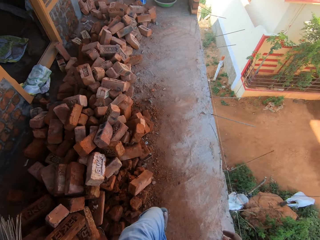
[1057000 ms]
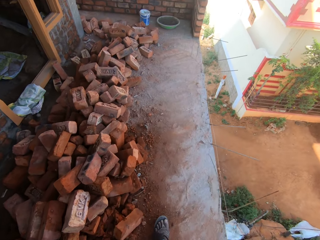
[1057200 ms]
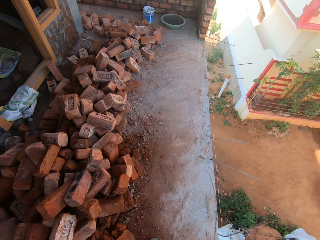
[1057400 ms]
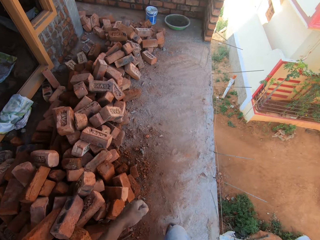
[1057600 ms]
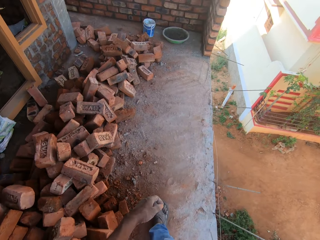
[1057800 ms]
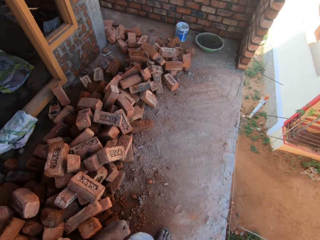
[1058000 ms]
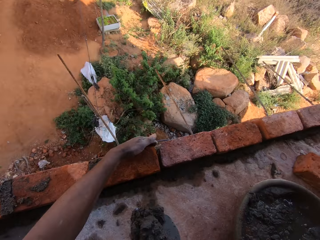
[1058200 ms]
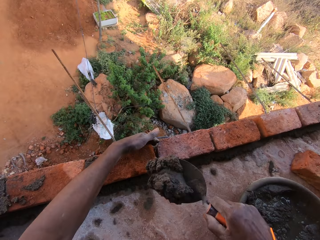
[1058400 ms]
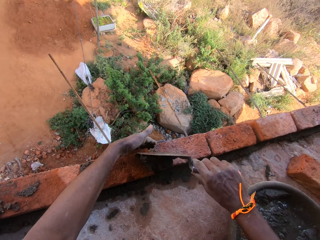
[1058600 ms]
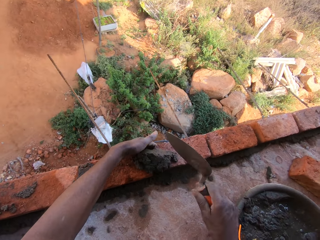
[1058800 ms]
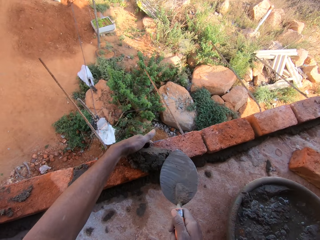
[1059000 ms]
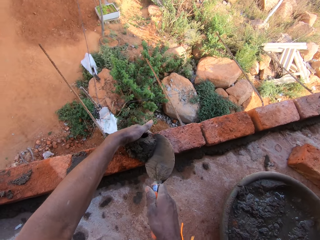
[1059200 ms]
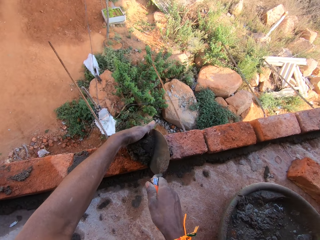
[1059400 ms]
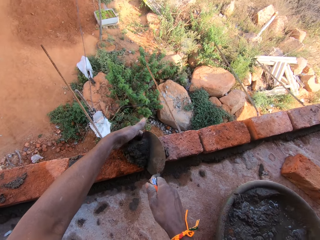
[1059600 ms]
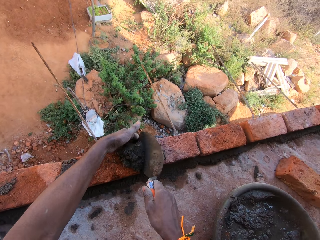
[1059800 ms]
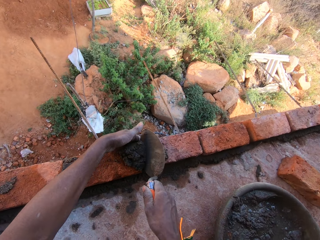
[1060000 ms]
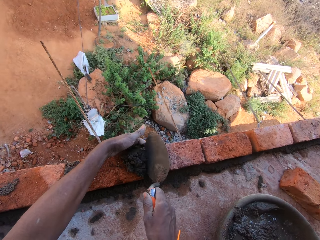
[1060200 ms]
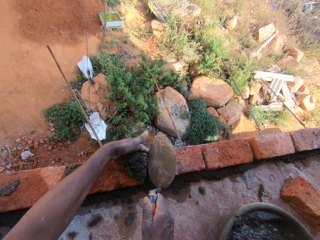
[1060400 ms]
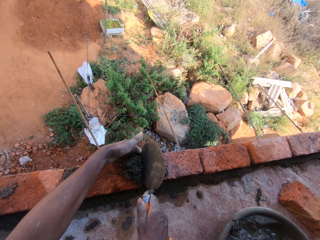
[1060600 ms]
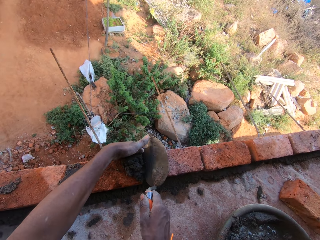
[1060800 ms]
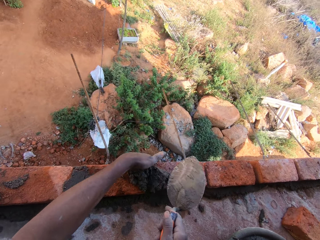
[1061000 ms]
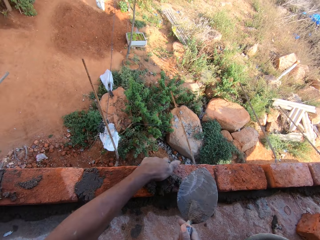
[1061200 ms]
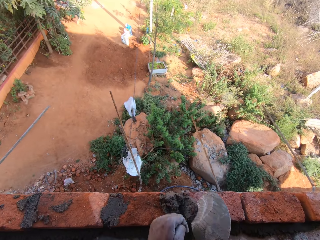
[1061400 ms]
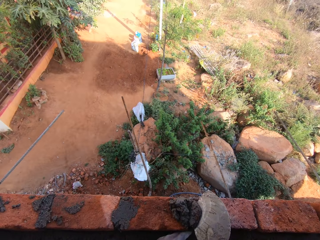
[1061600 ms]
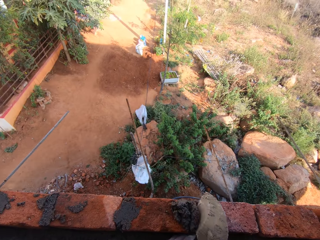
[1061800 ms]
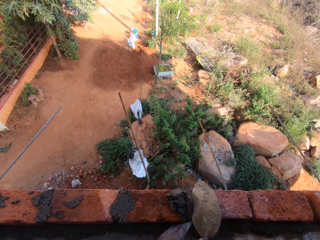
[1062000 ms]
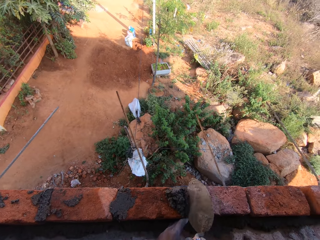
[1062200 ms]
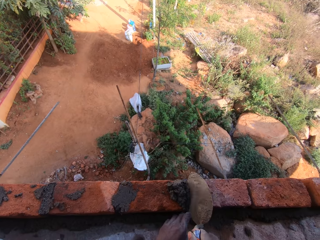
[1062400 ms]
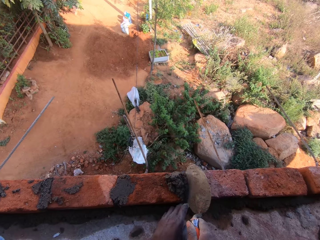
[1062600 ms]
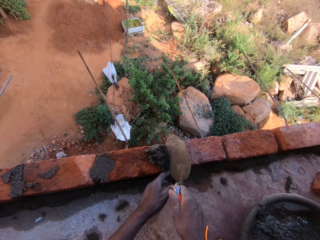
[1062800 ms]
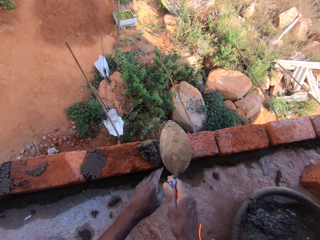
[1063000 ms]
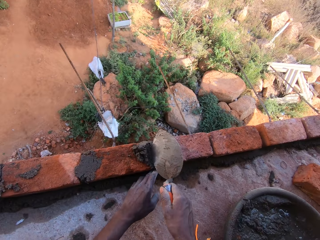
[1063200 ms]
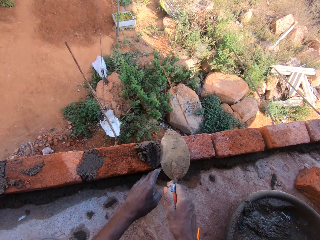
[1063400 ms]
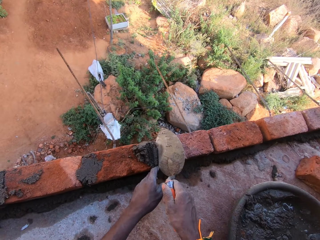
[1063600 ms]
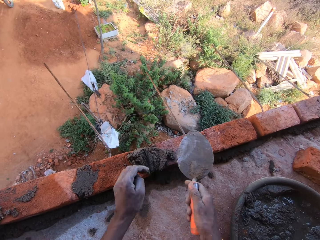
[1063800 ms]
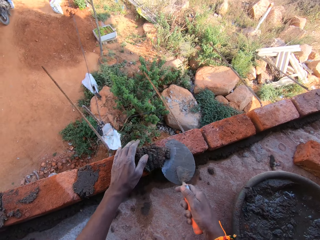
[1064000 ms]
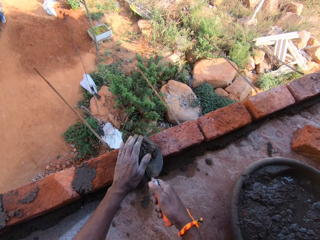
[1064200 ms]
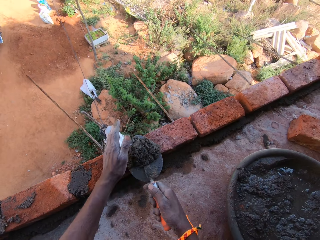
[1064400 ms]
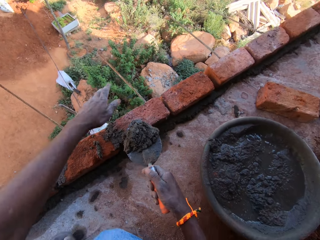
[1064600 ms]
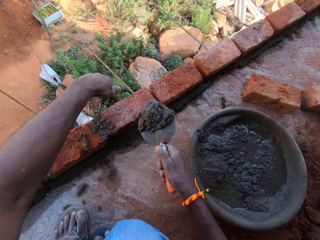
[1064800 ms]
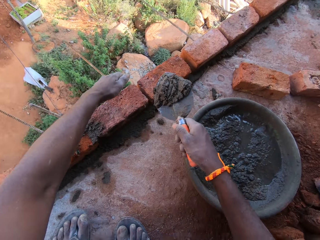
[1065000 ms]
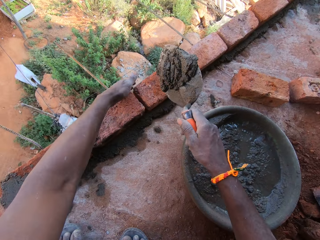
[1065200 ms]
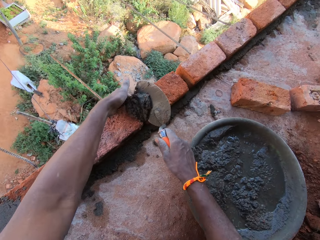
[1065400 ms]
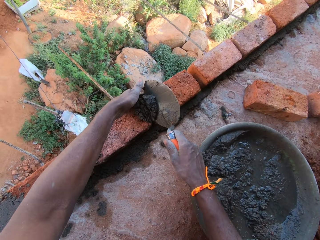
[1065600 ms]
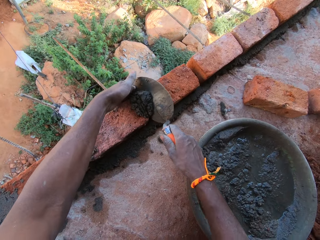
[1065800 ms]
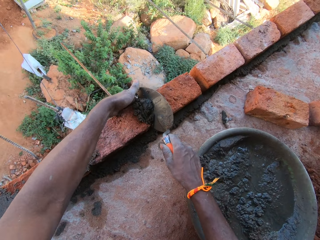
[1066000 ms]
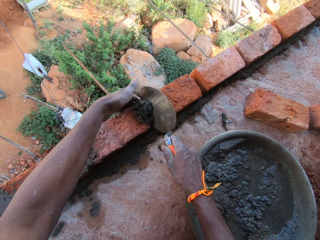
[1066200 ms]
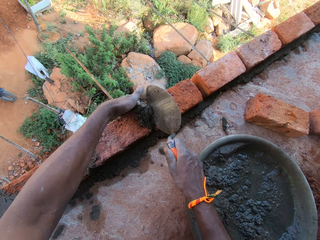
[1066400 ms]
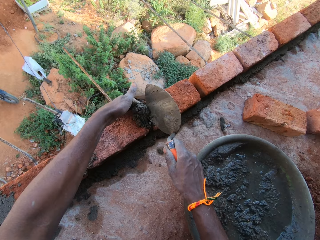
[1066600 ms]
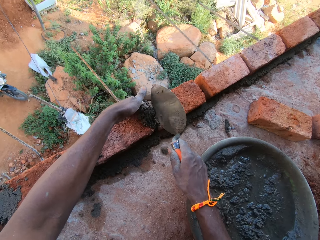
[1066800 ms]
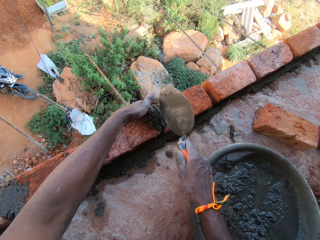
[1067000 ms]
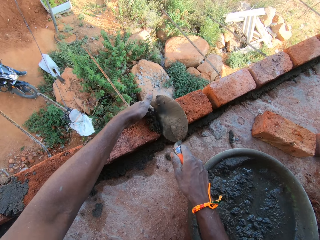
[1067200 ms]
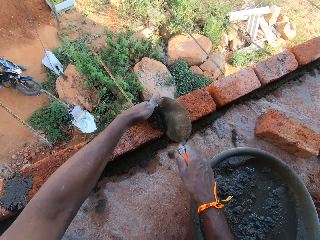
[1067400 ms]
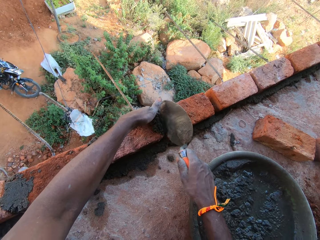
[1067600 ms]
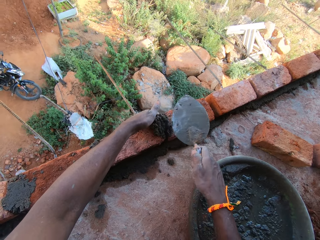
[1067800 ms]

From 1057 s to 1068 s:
The camera wearer walks around. They drop mortar in the trowel on the brick. They hold the trowel. They construct a wall. They scoop the mortar with the trowel. They chop the sand with the trowel. They drop the mortar in the trowel on the brick. They construct the wall.

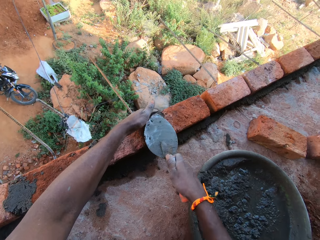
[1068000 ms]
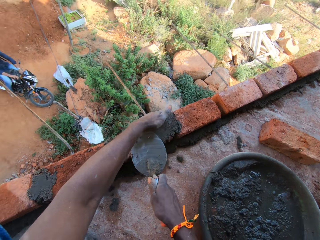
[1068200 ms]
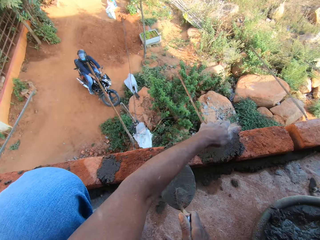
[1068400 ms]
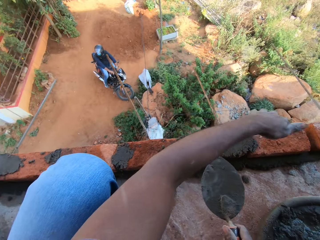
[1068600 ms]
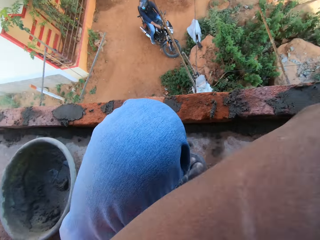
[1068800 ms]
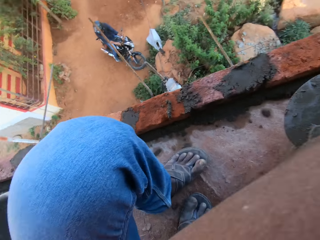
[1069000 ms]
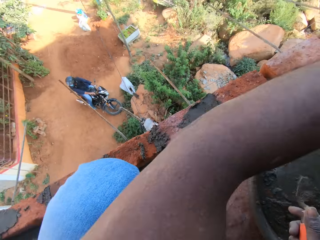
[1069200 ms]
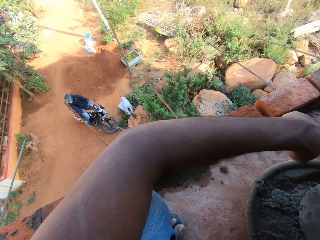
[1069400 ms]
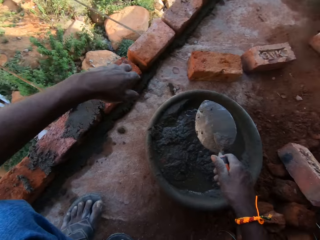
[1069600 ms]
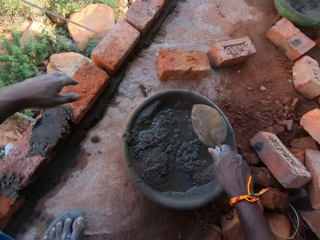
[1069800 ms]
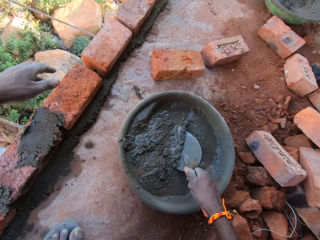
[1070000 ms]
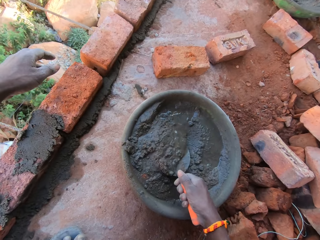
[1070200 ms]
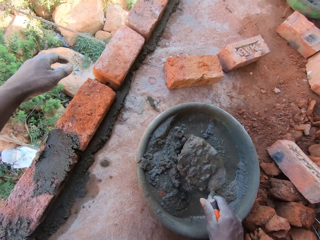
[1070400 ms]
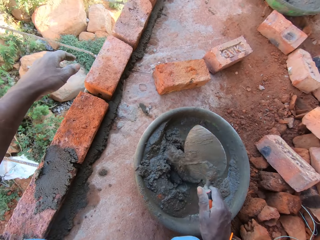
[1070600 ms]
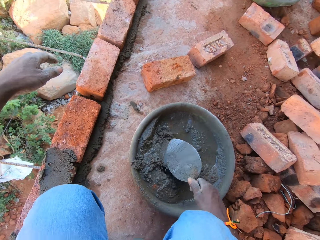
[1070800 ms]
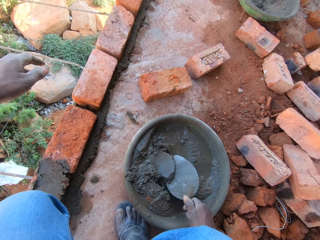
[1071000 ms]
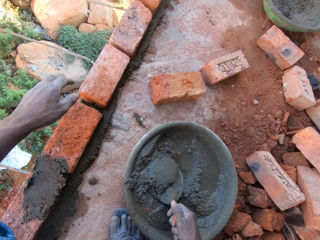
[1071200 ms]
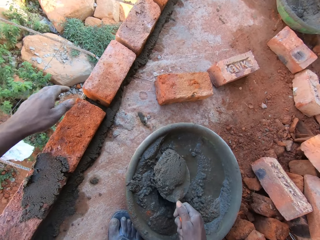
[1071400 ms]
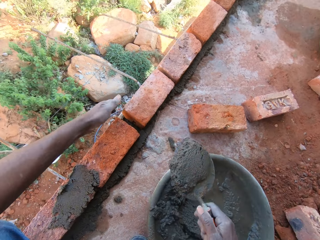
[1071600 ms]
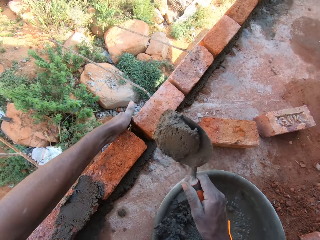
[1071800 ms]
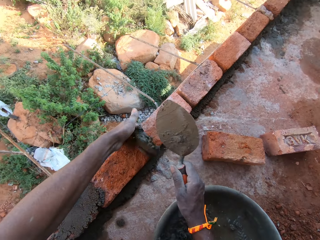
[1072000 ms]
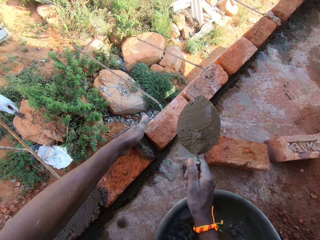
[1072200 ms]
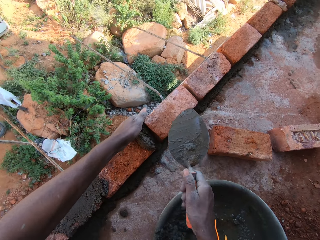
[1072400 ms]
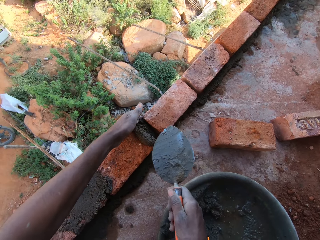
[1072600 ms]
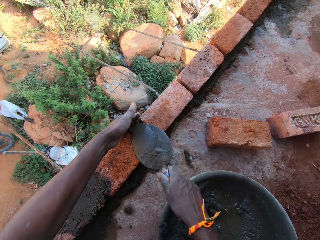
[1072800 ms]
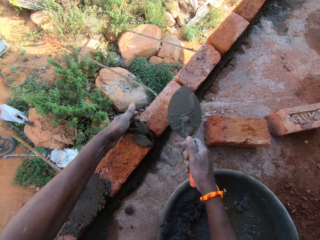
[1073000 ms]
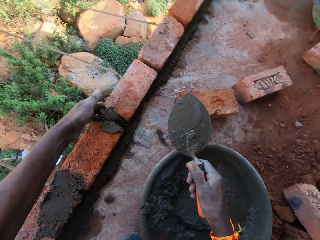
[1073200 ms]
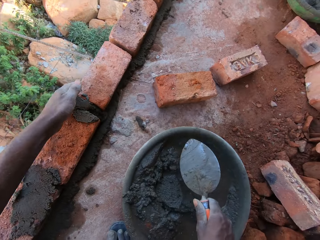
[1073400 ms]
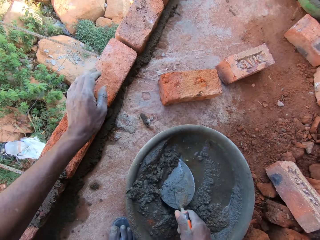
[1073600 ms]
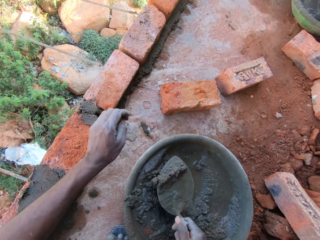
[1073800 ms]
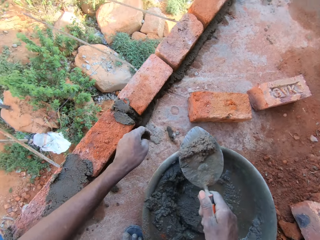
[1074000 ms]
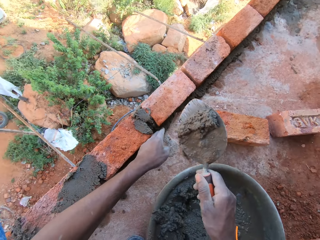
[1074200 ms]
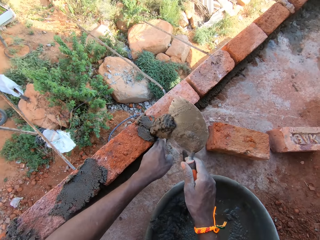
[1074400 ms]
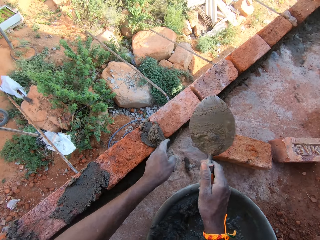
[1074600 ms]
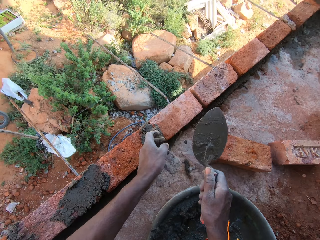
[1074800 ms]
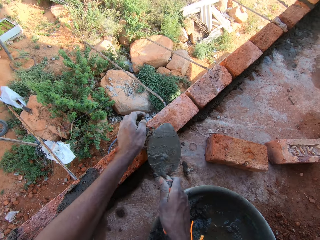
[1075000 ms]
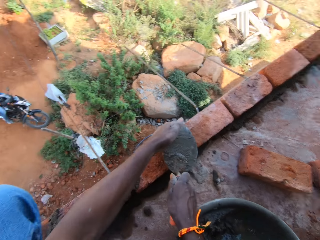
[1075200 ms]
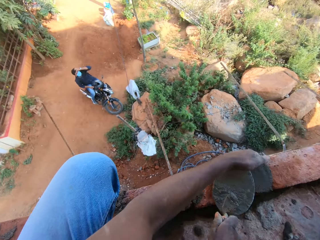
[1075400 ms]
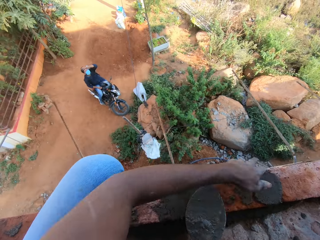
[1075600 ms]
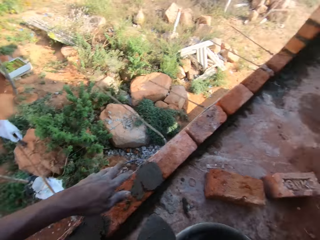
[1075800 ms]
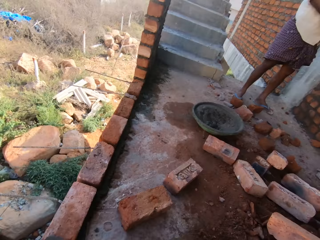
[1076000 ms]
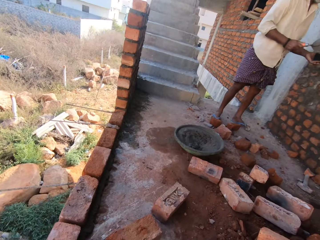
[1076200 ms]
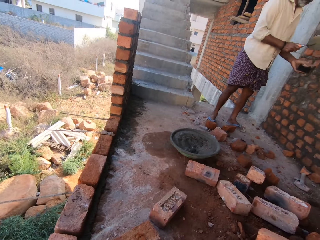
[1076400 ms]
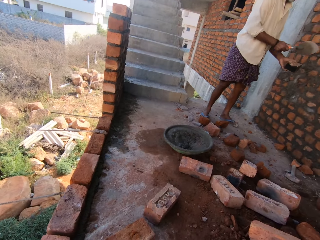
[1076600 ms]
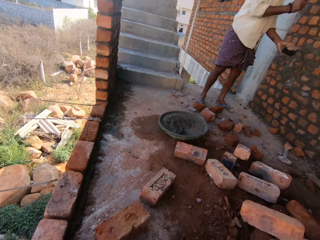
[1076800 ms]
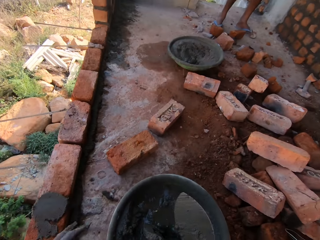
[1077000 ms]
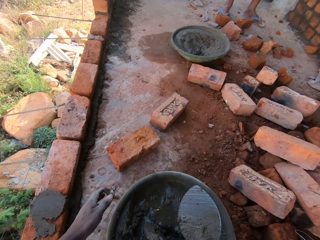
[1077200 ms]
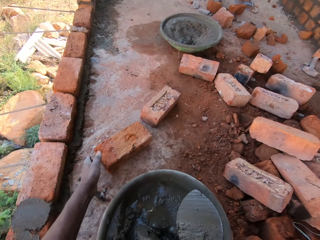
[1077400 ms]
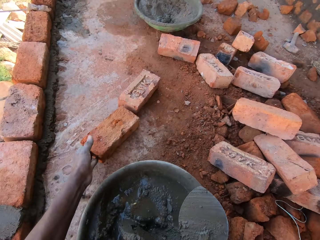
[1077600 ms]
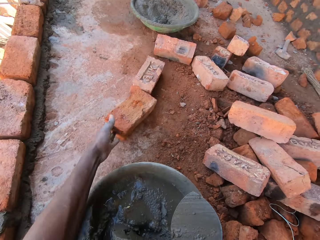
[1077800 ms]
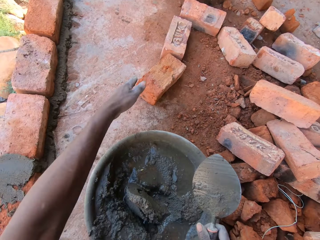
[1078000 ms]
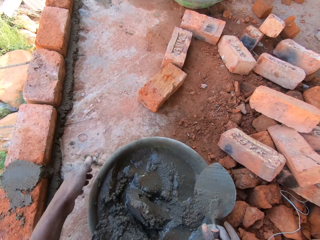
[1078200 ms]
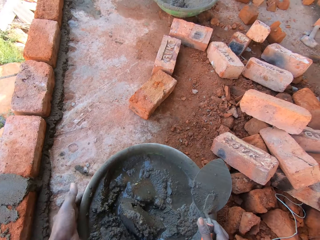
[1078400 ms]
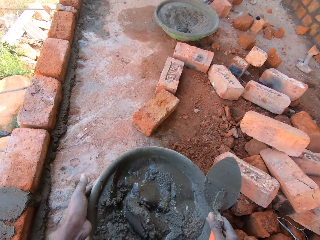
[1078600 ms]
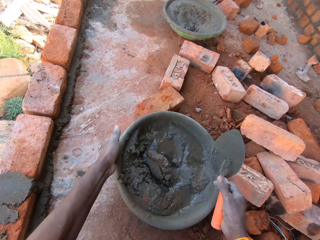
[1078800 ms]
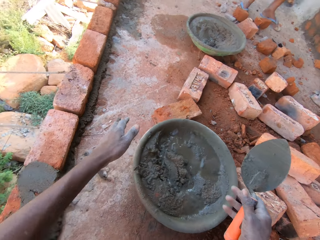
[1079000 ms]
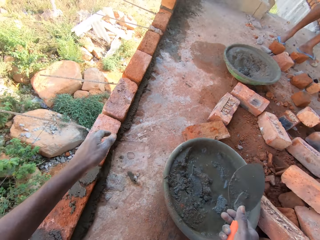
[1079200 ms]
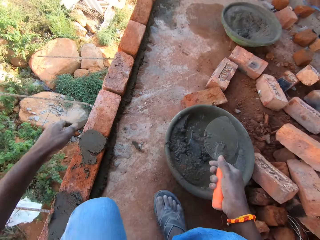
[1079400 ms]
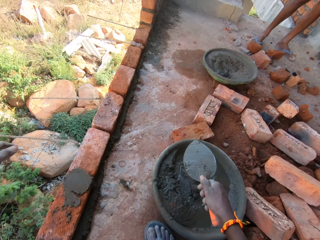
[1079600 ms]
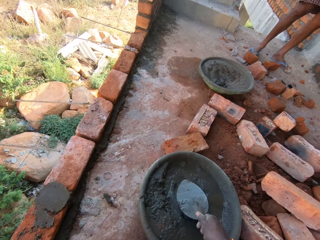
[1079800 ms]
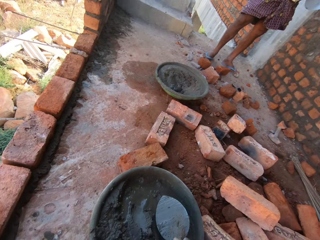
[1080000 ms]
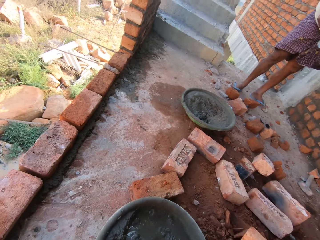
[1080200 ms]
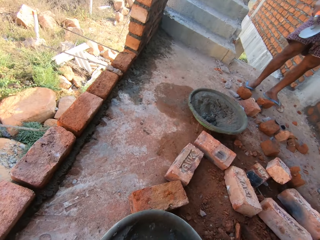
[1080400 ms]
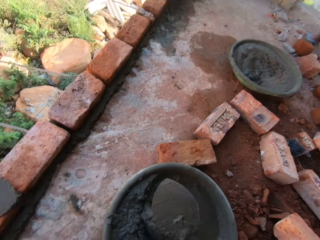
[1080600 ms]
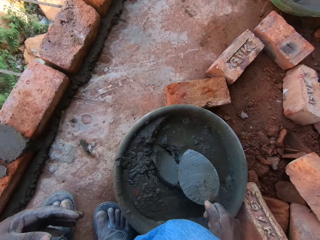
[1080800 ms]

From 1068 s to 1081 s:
The camera wearer looks around. They scoop mortar in the basin with the trowel. They chop the sand from the bowl. They drop the mortar in the trowel on the brick. They scoop the mortar in the basin with the trowel. They drop the mortar in the trowel on the brick. They smoothen the mortar with the trowel and look around. A person holds the trowel. The camera wearer pushes the brick with the left hand. They hold the bowl. They push the basin with both hands.
